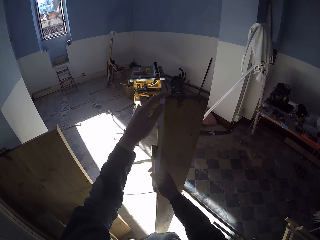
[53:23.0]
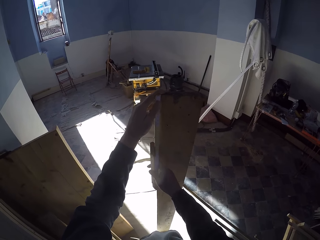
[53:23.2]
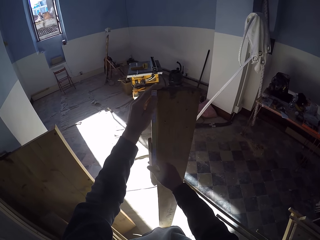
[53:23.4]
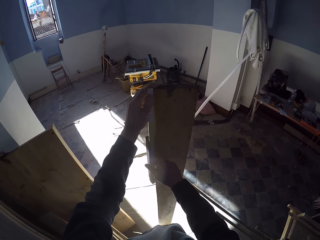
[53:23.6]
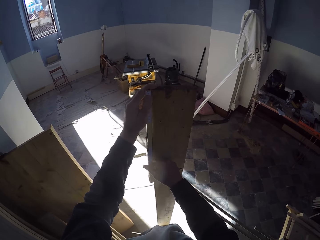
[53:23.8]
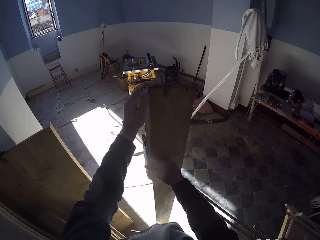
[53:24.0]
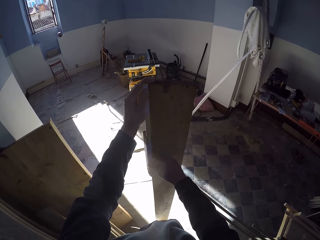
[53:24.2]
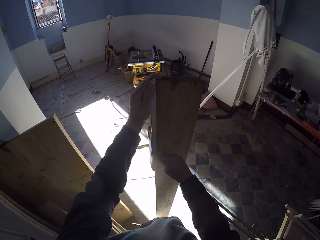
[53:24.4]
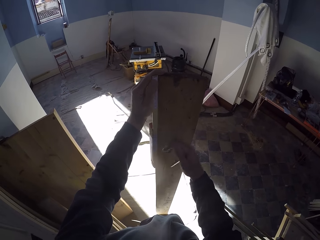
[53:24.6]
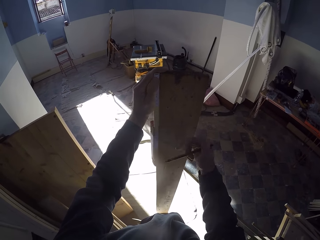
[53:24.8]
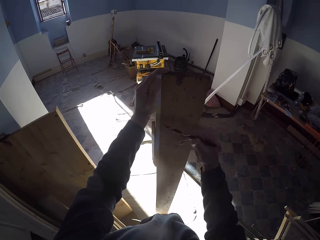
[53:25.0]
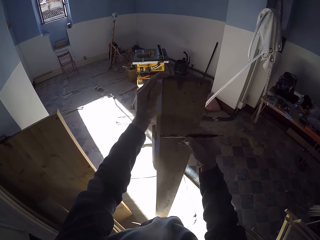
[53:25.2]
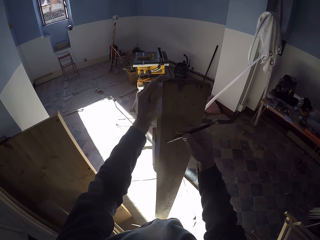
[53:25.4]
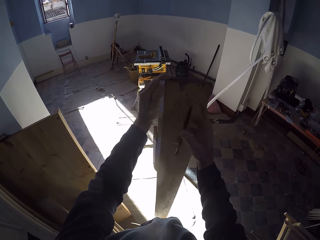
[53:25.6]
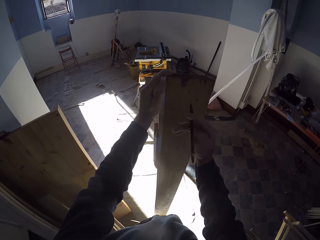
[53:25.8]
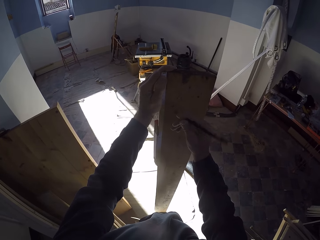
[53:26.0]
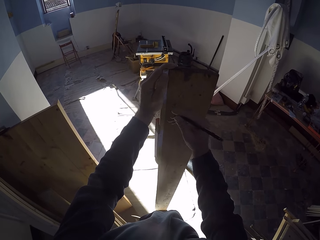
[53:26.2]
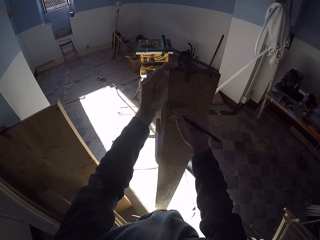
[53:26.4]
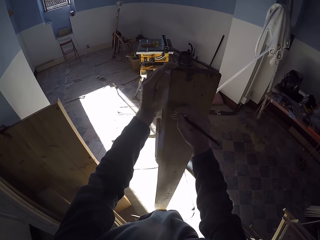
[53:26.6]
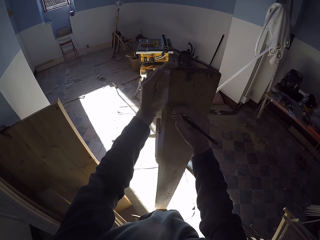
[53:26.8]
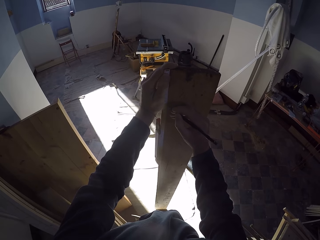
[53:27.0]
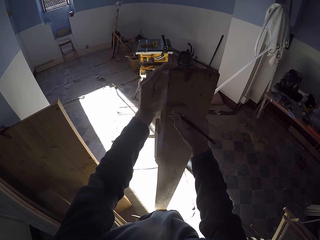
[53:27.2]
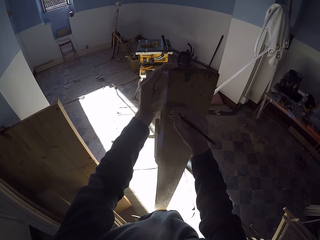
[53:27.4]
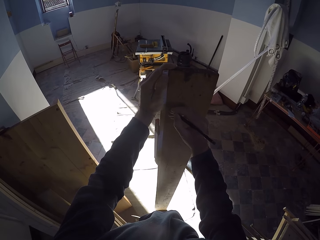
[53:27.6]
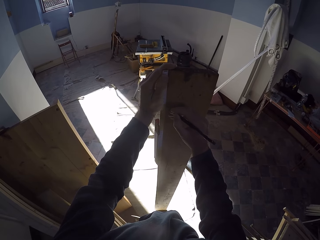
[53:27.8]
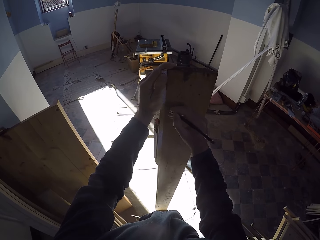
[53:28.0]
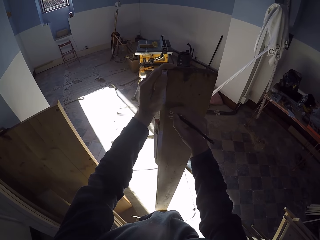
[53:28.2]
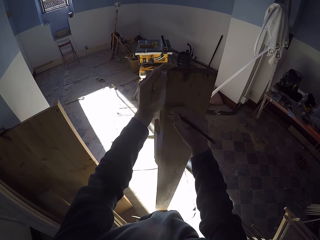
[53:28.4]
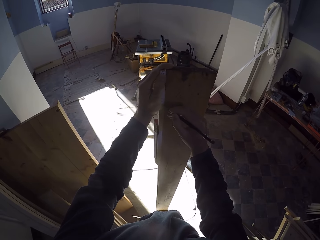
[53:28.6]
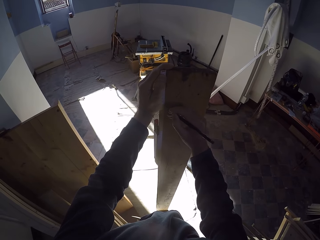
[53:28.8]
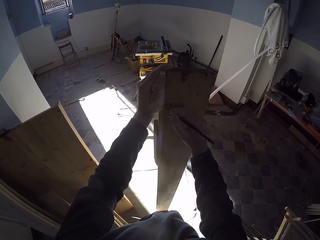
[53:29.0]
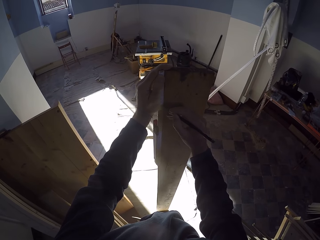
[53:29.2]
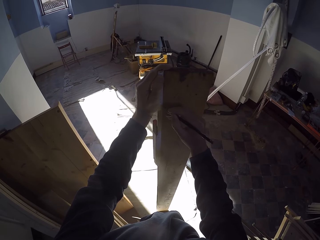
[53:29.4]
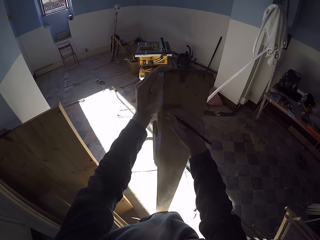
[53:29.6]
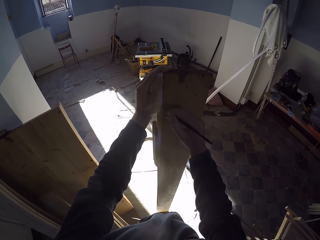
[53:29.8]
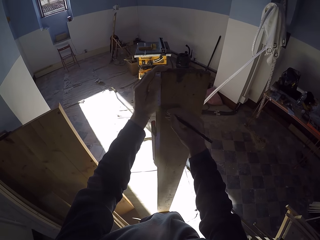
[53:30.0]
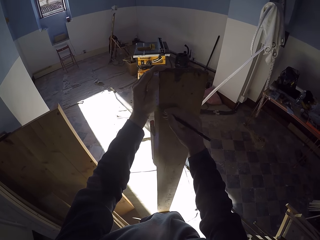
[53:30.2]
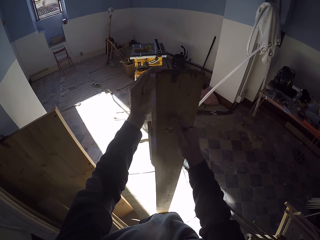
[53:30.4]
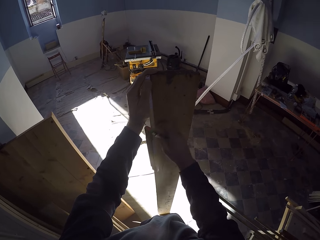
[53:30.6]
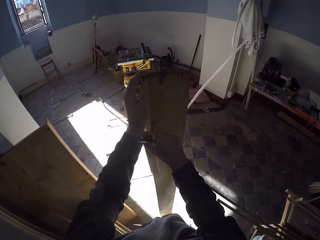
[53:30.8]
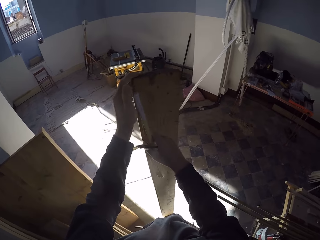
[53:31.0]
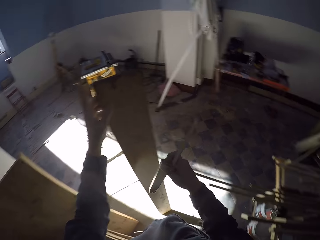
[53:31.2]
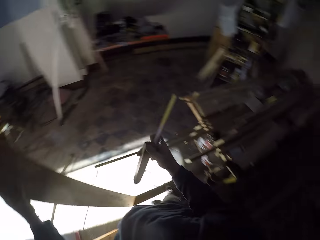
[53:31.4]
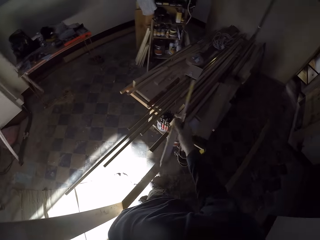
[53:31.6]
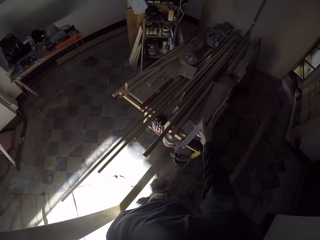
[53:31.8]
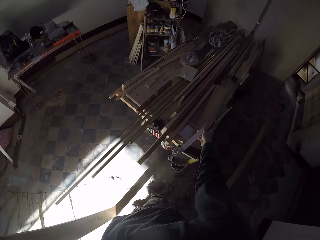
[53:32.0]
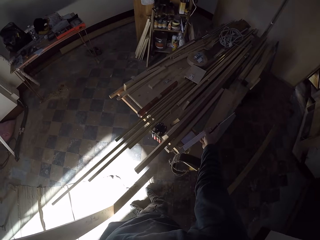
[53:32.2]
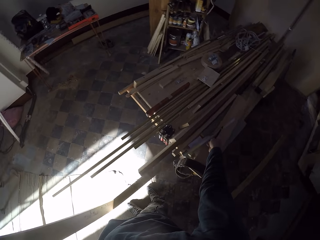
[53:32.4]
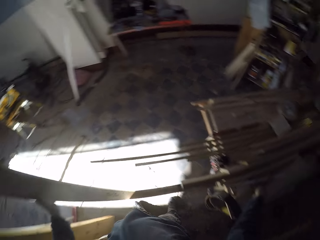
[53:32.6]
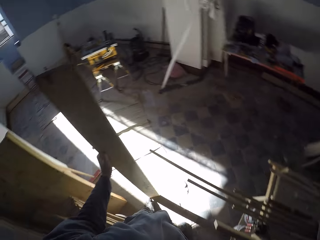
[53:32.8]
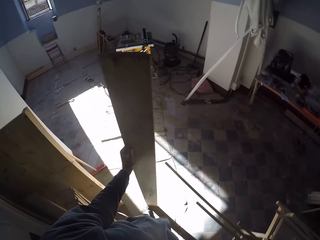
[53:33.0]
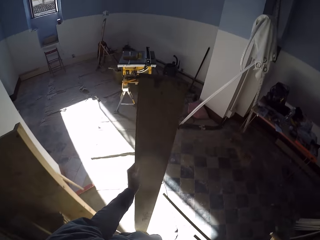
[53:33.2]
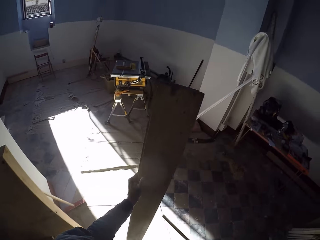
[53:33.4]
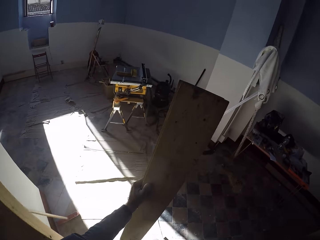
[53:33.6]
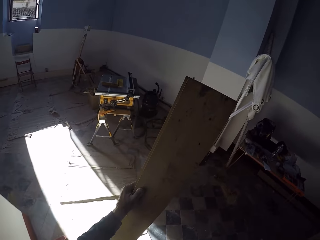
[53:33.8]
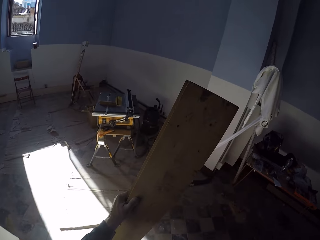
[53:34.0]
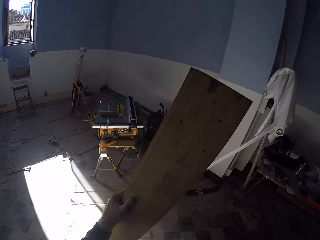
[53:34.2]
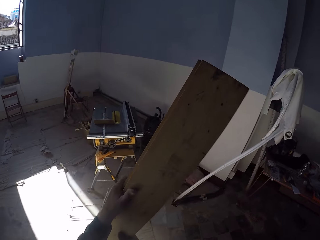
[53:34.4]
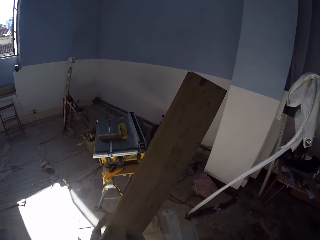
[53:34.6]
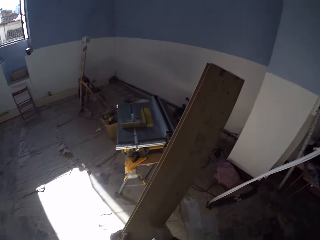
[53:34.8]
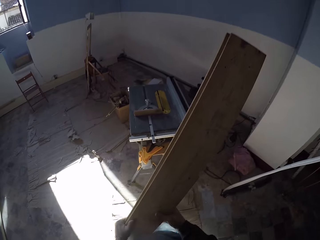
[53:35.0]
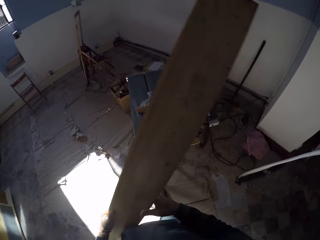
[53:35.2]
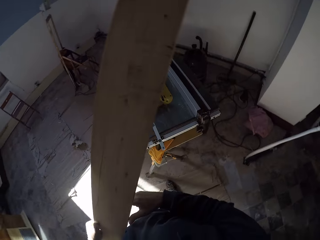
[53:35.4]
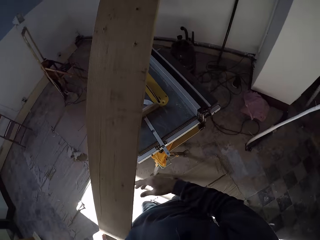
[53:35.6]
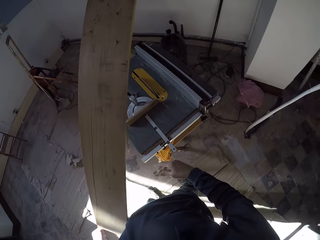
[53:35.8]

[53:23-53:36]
The camera wearer holds the folding ruler on the plank with both hands. He measures the plank with the folding ruler in his left hand. He marks the plank with the pencil in his right hand. He holds the folding ruler with his right hand. He picks up the measurement tool. He drops the folding ruler on the table with his right hand. He moves to the table saw with the plank in both hands. He picks up the wood.

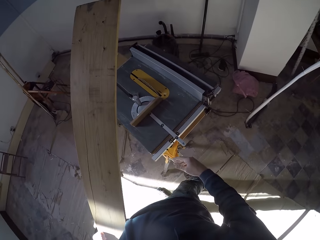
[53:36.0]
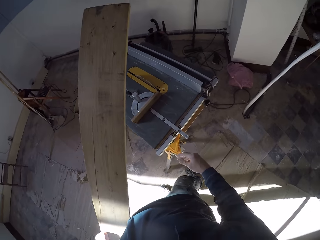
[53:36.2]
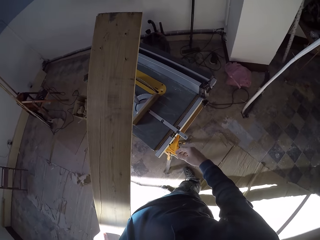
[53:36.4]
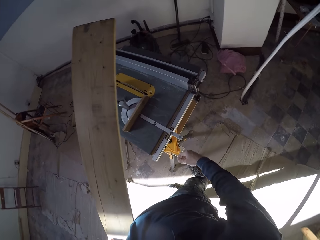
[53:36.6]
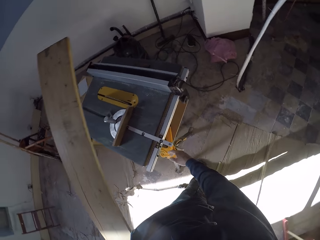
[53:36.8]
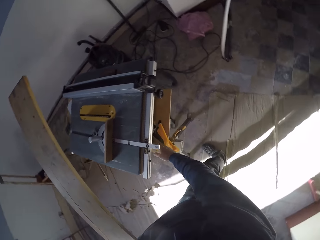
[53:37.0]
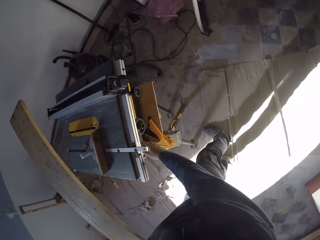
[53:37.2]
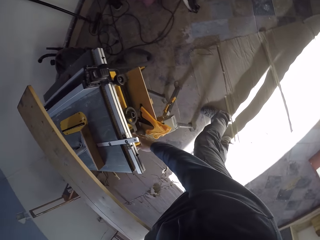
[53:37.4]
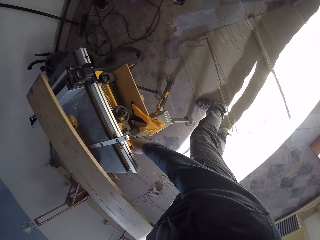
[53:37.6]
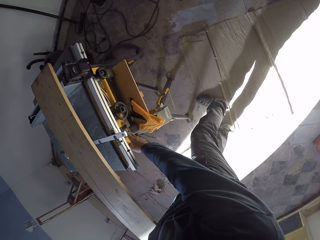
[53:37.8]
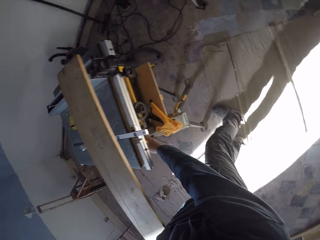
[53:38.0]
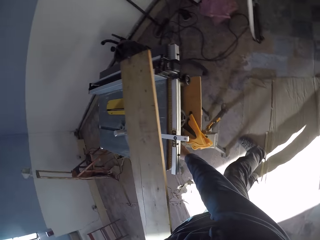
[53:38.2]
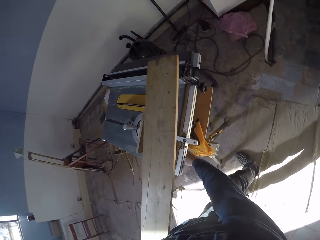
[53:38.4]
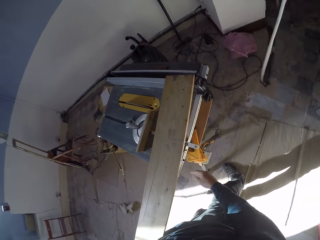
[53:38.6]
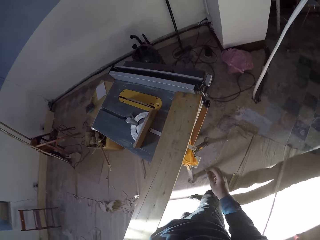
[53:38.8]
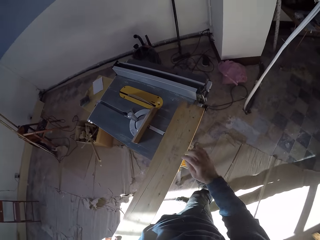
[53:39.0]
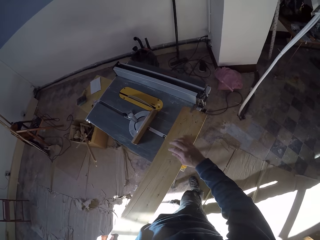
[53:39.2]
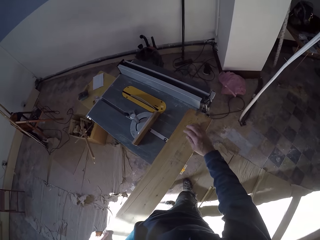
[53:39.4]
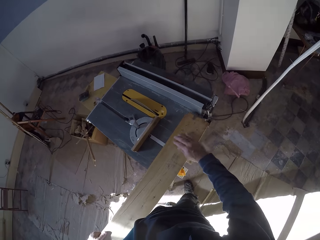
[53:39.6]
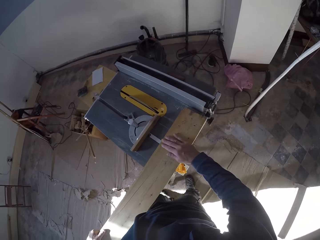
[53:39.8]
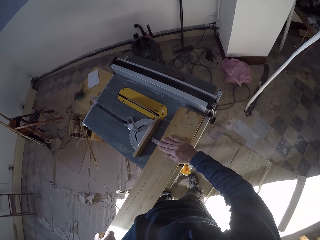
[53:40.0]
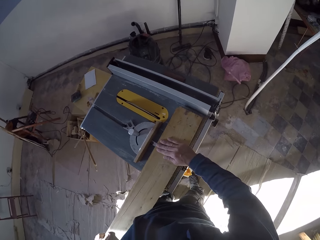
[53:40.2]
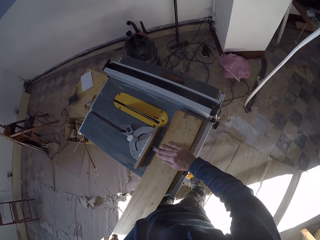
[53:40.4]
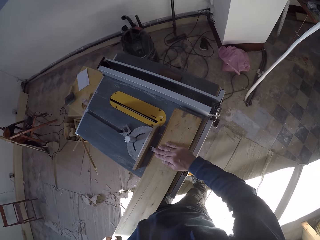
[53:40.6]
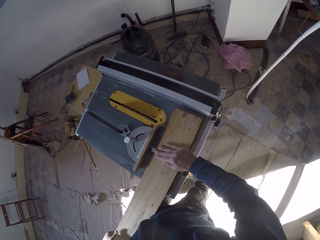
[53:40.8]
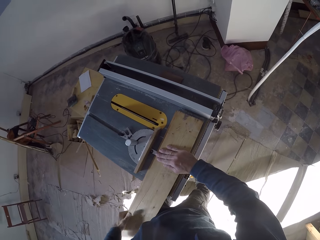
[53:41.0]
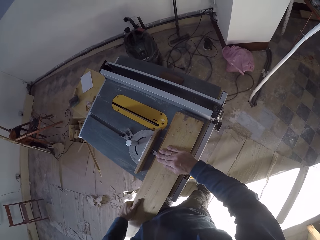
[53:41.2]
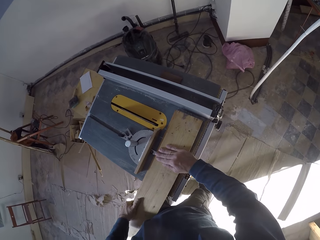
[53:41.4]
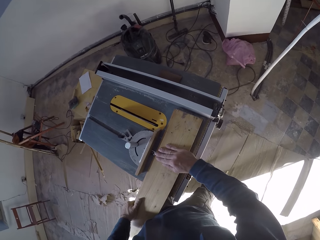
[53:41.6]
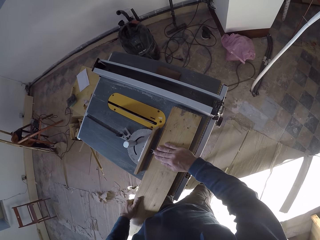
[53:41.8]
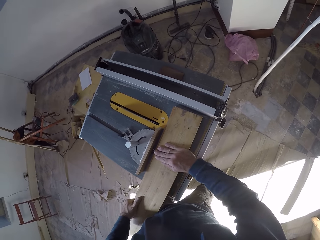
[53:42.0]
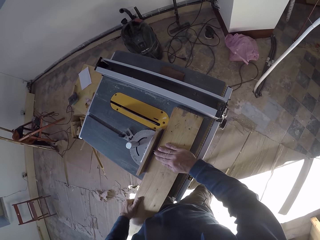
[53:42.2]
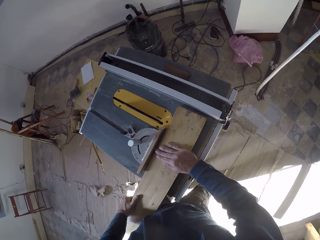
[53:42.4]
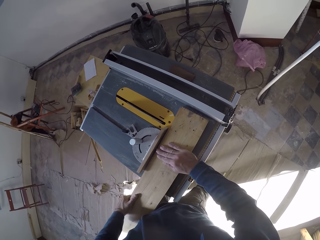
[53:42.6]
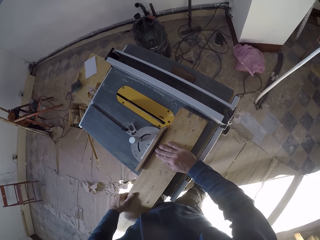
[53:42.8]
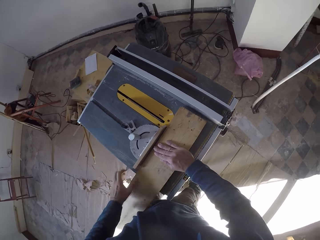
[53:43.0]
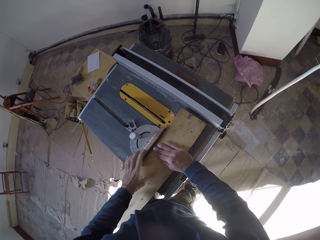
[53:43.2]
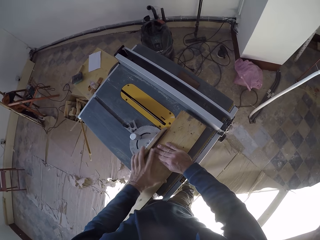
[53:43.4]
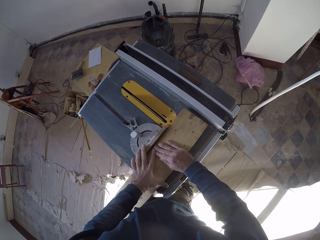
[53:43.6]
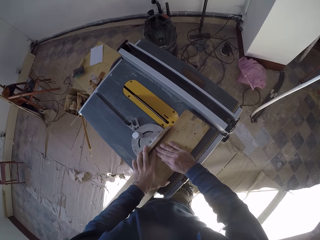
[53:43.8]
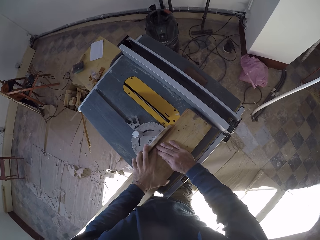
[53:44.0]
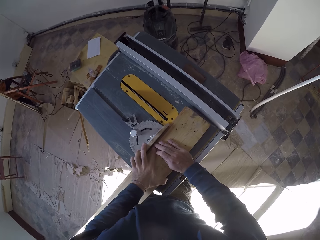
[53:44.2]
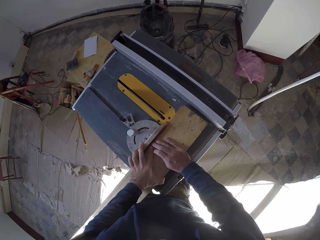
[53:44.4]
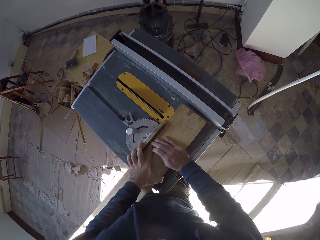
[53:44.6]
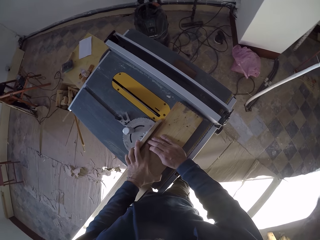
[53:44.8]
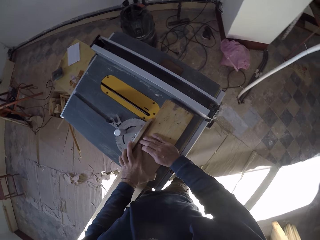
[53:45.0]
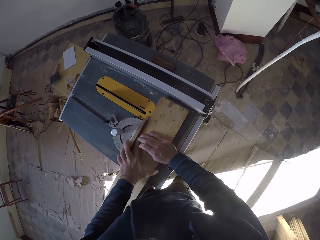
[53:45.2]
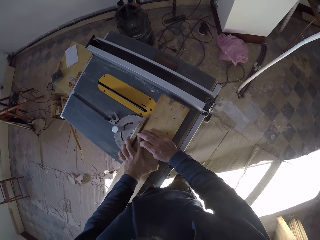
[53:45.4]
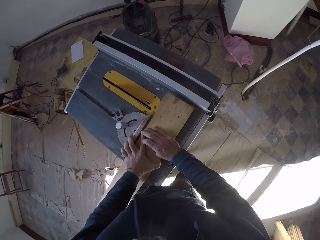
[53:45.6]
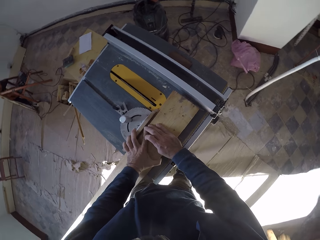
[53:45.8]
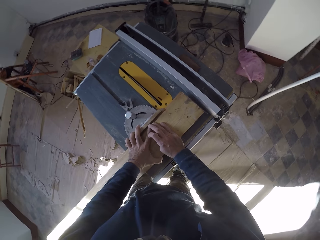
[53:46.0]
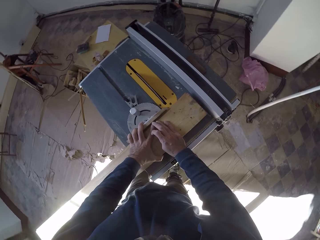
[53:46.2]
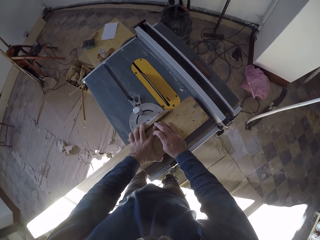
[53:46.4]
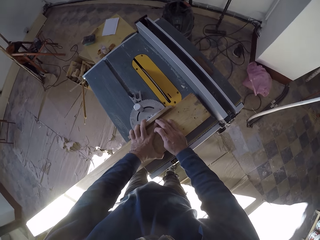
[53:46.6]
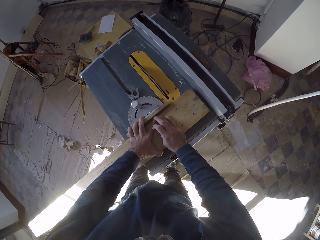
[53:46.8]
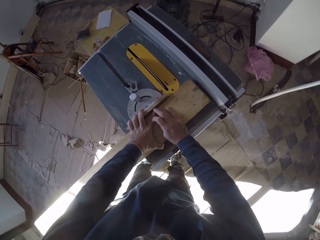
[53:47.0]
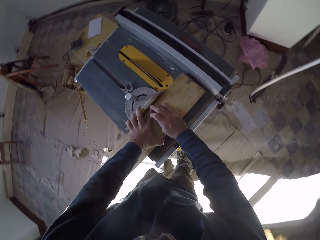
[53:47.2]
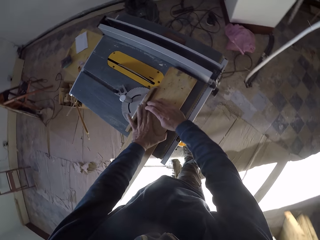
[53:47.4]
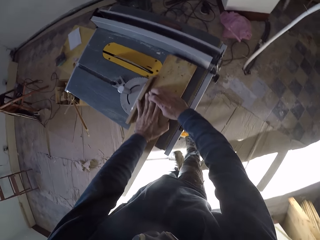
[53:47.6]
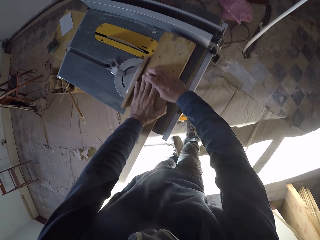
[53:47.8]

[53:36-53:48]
The camera wearer holds the plank with his left hand. He operates the table saw with his right hand. He turns on the machine. He drops the plank on the table saw with both hands. He holds the plank on the table saw with both hands.
